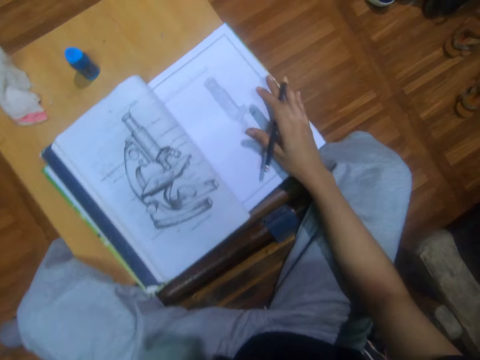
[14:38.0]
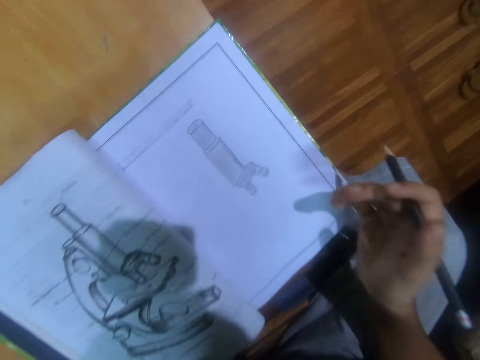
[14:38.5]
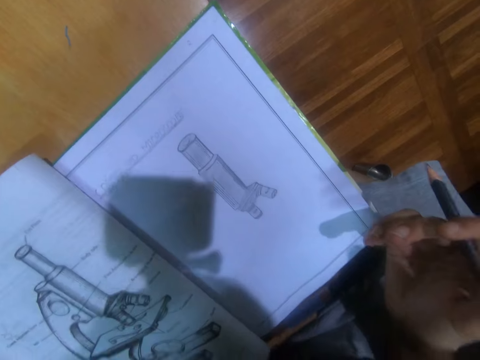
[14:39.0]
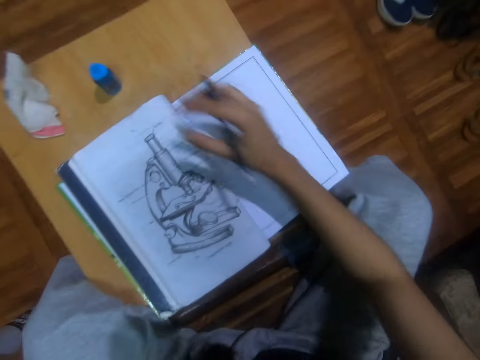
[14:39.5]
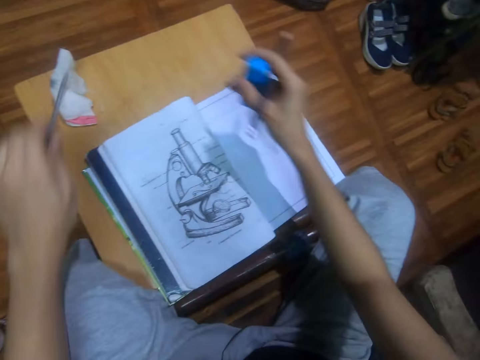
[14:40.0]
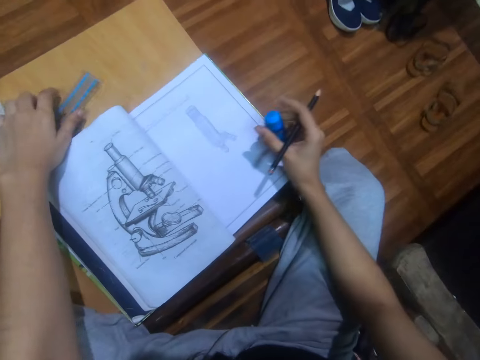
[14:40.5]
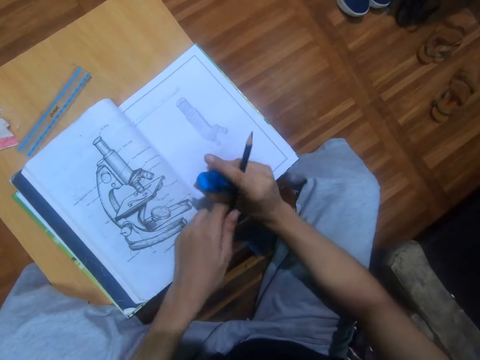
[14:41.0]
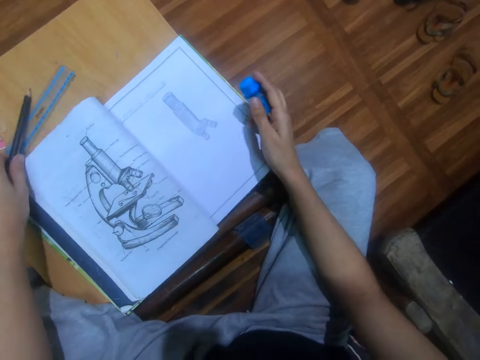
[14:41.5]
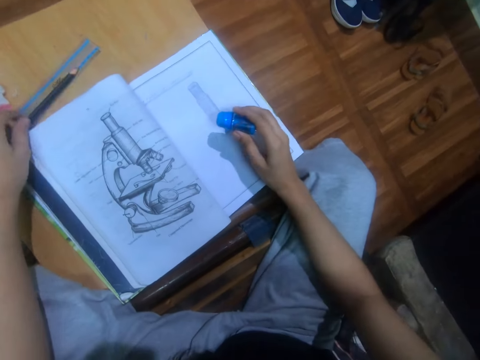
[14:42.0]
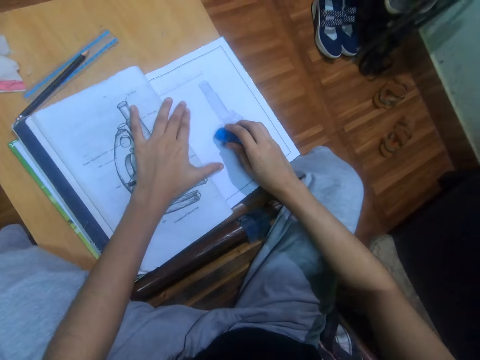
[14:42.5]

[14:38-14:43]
The camera wearer adjusts the book. They look at the book. They pick up the eraser. They place the ruler on the table. They shift a pencil to the left hand. They place the pencil on the table.

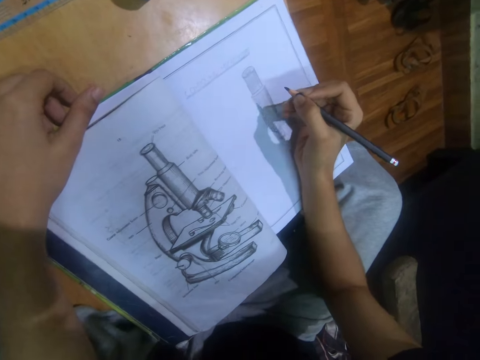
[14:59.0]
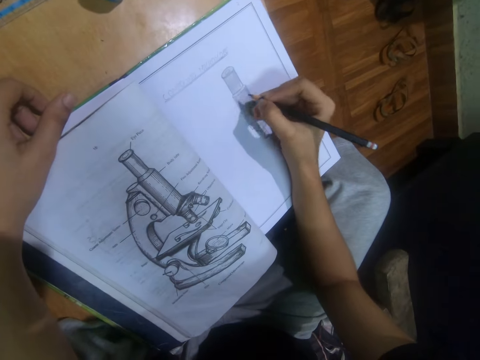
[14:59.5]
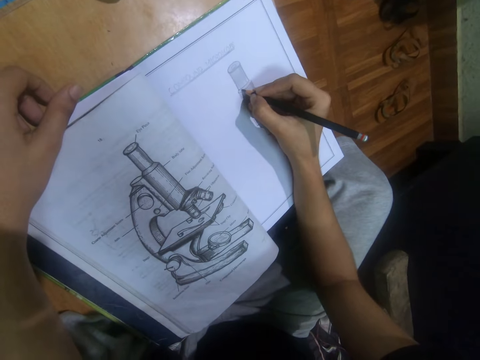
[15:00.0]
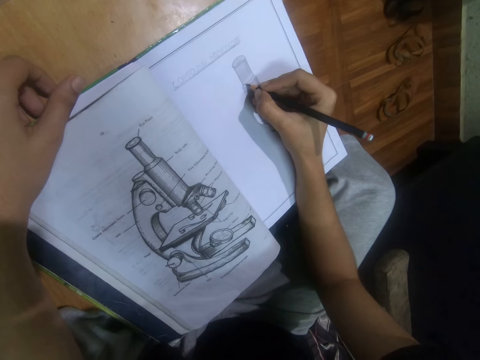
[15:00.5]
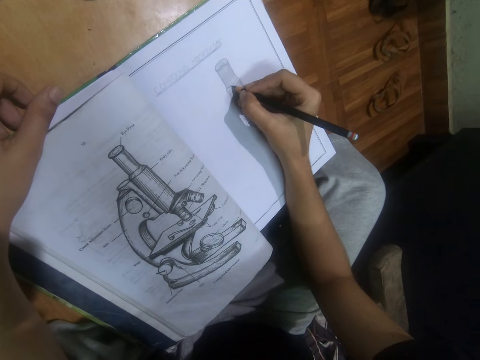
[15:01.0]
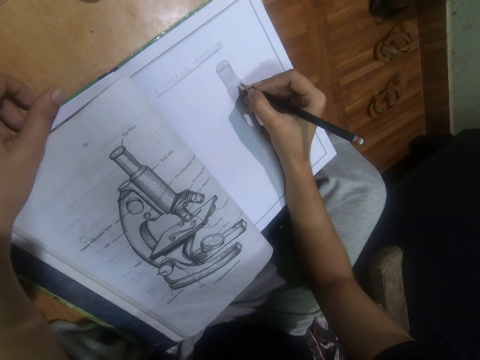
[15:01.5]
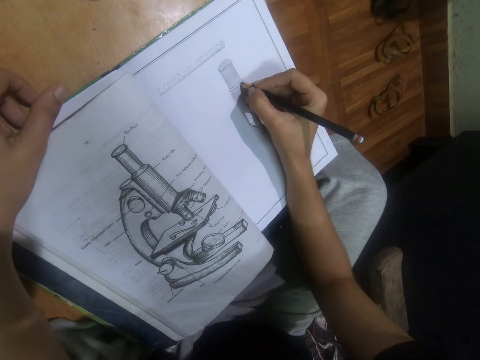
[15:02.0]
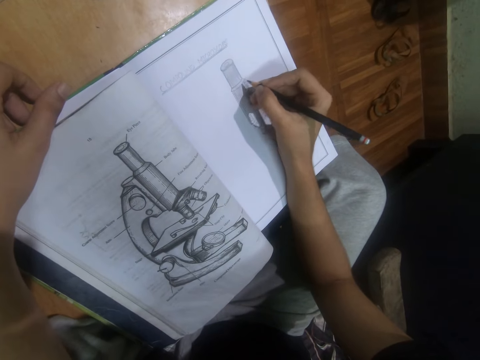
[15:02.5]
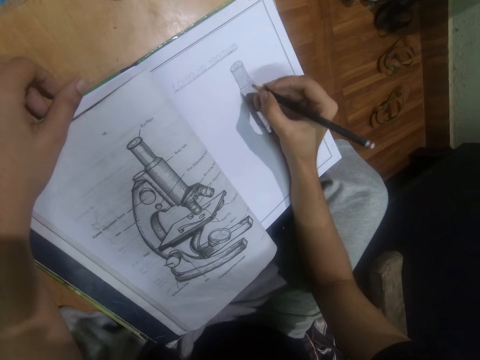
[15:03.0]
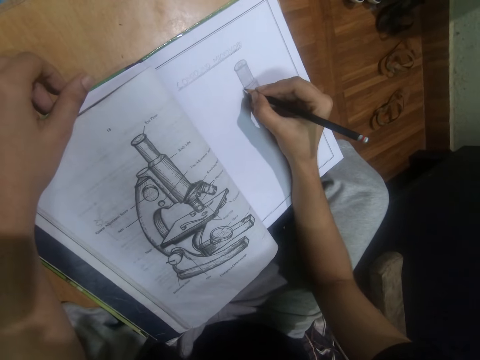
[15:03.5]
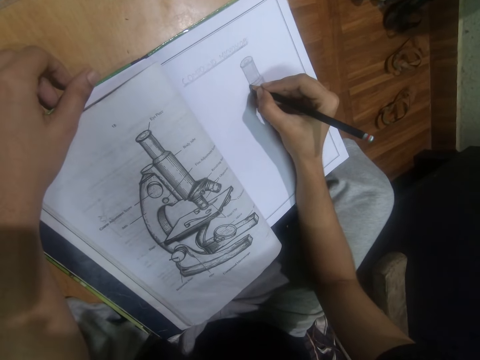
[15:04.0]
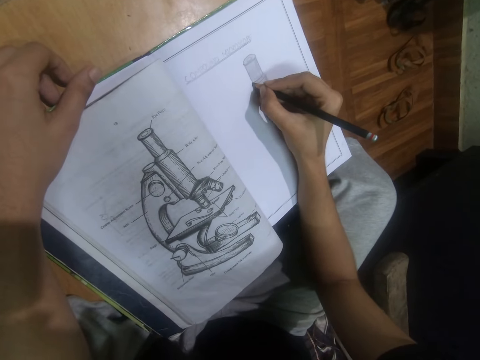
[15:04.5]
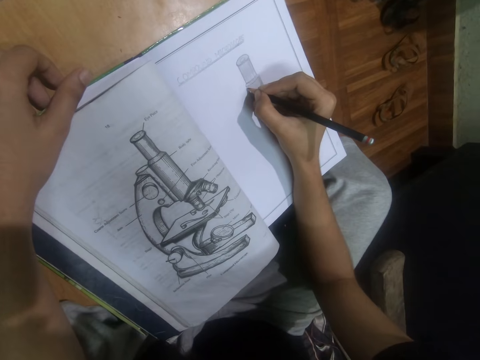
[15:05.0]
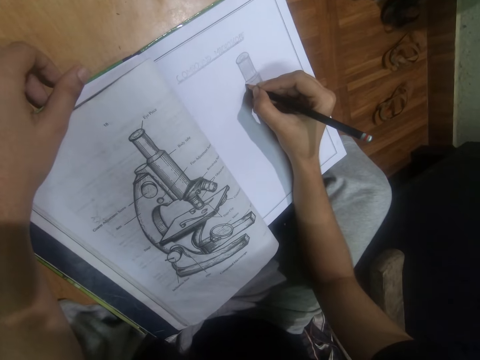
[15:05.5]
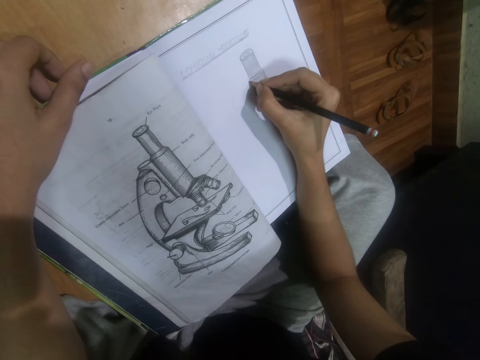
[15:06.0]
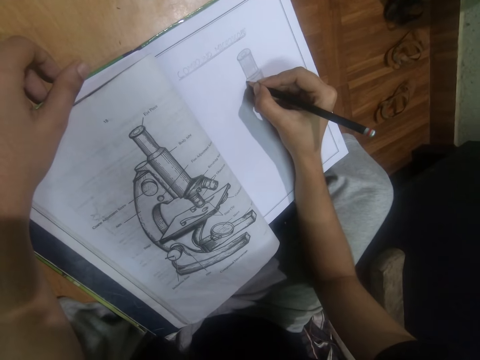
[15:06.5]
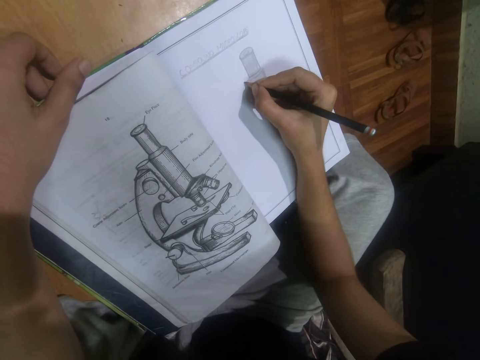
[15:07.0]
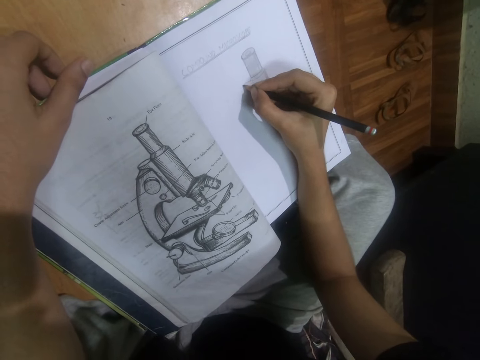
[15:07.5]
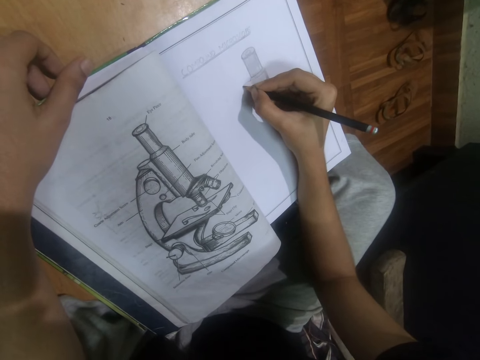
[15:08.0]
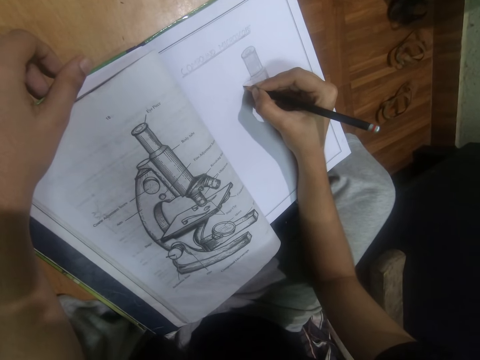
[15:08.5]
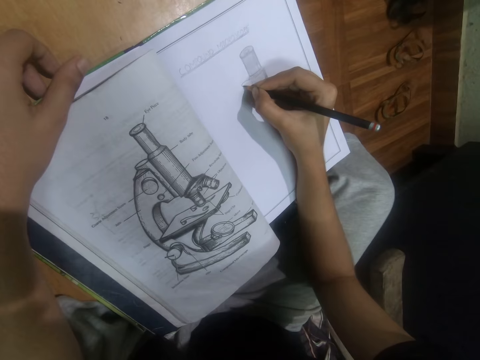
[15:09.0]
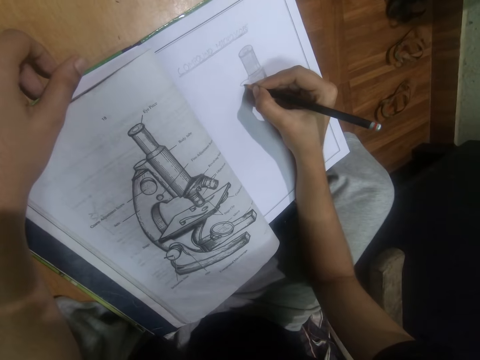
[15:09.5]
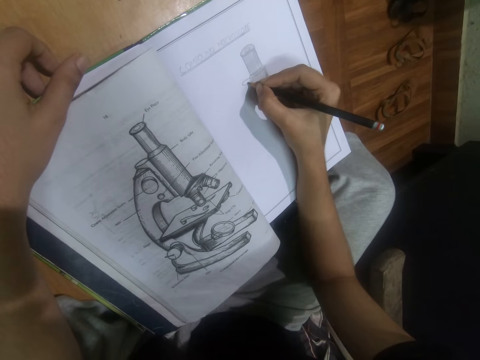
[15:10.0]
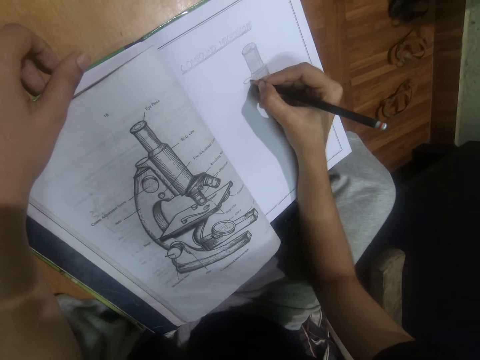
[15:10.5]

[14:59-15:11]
The camera wearer draws on a book using the book. They adjust the pencil. They draw on the book.

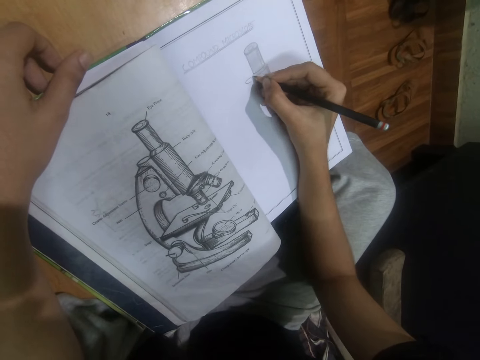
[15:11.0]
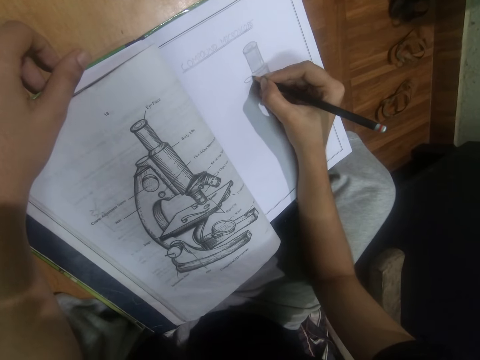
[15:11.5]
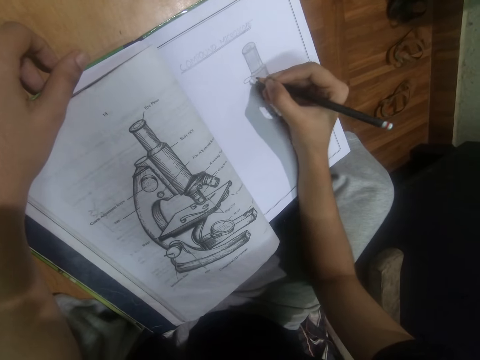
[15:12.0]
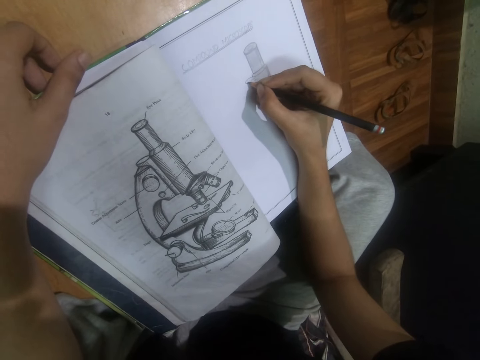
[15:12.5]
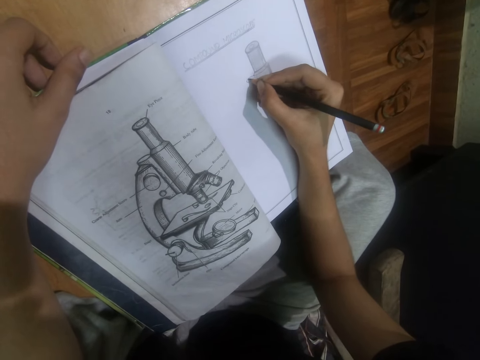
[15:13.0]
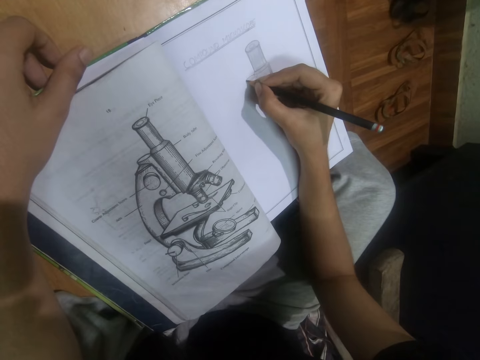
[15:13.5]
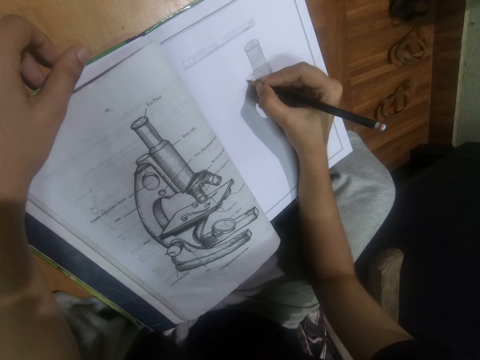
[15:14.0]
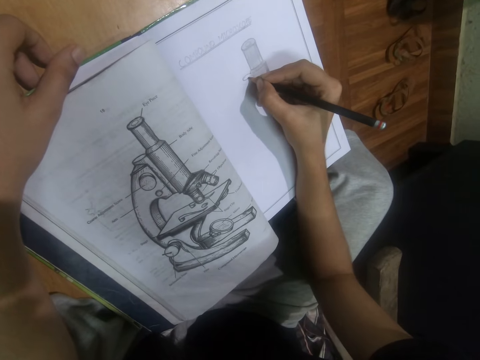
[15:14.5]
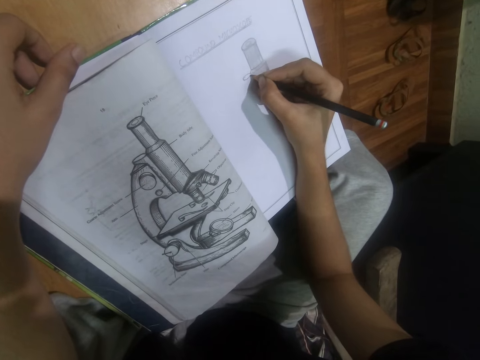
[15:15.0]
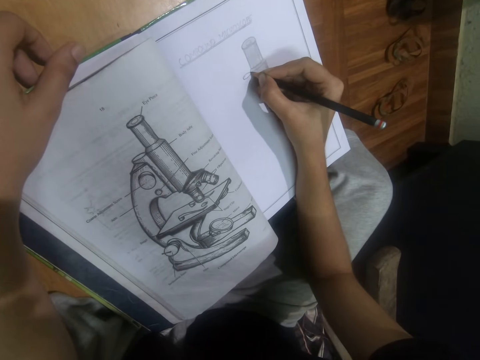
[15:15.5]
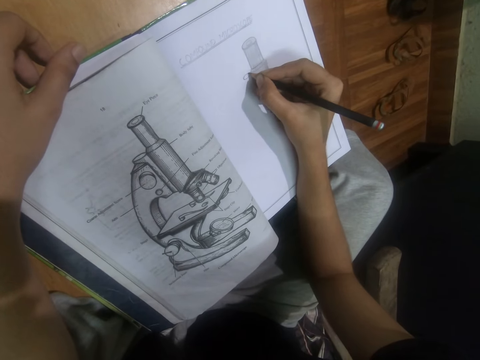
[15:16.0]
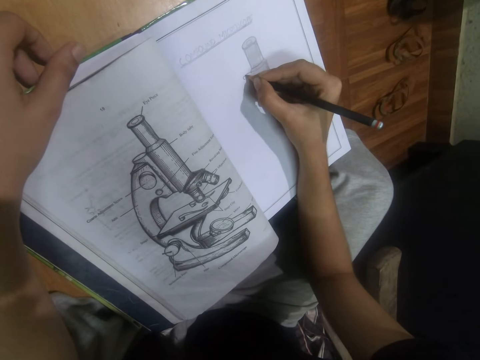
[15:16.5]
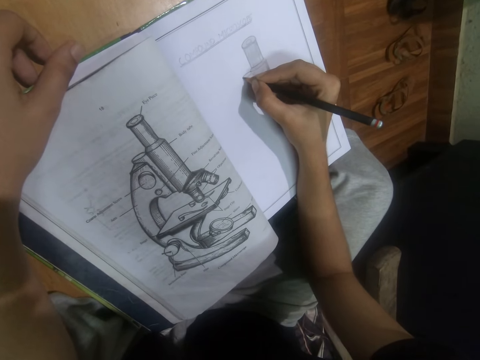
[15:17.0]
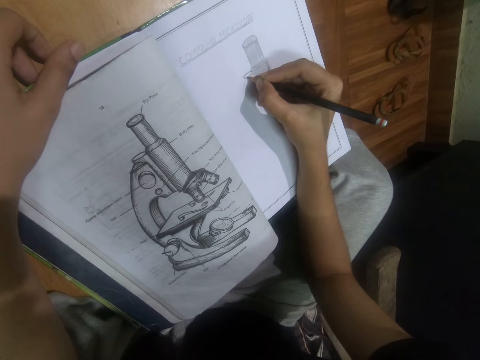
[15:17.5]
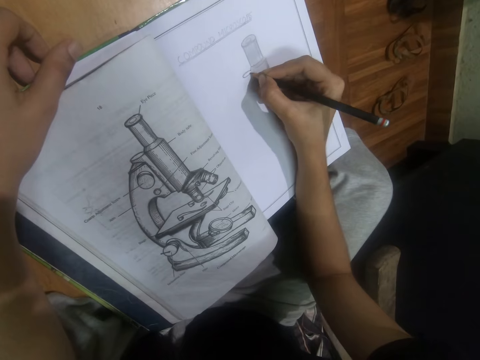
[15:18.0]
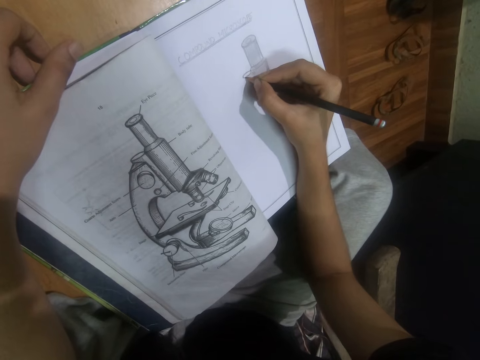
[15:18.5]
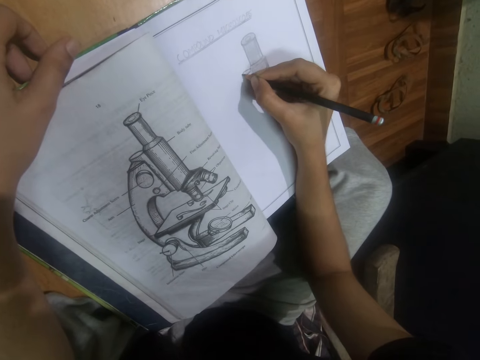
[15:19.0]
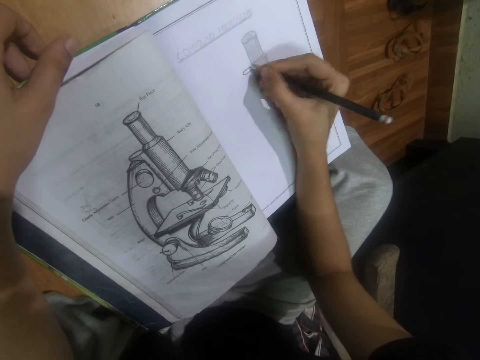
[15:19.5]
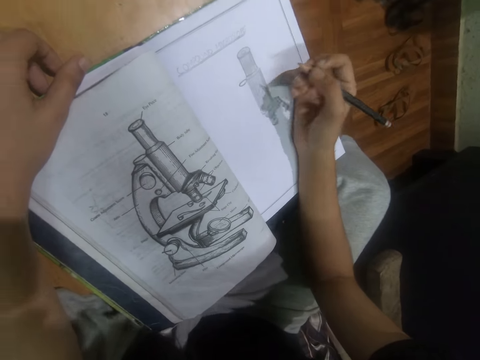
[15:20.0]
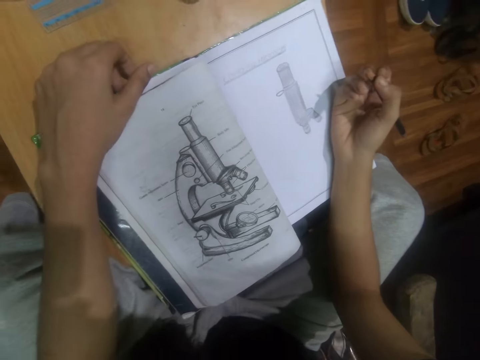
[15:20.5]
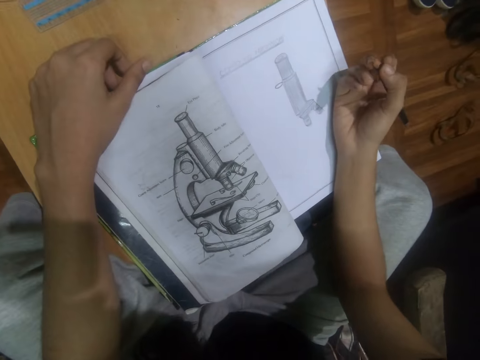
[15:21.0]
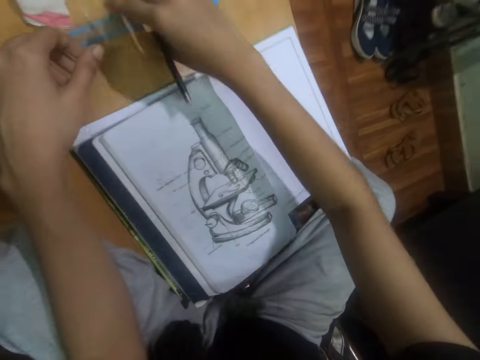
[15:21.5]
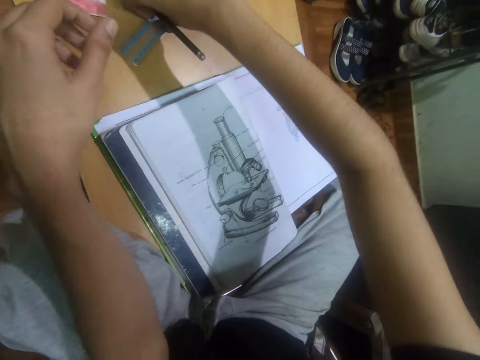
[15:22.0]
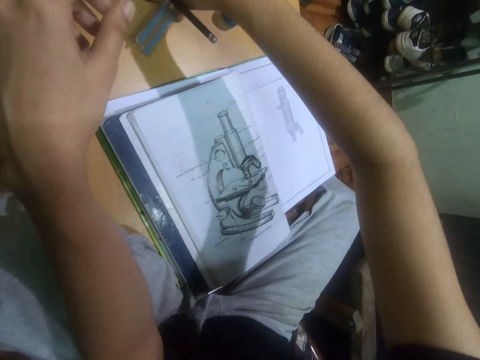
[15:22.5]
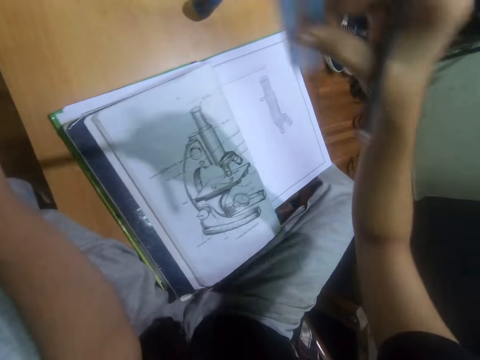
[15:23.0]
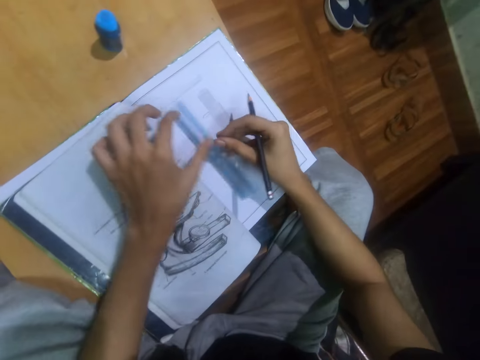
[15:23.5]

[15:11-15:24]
The camera wearer looks around. They pick up a ruler.
